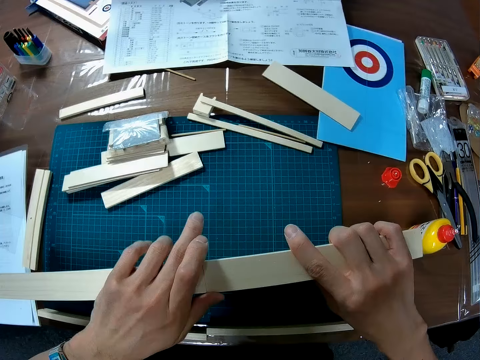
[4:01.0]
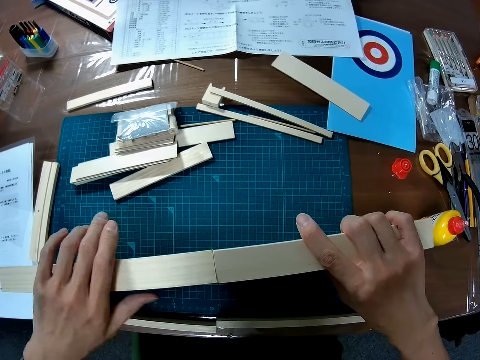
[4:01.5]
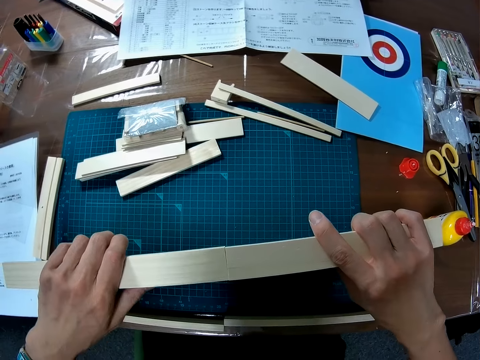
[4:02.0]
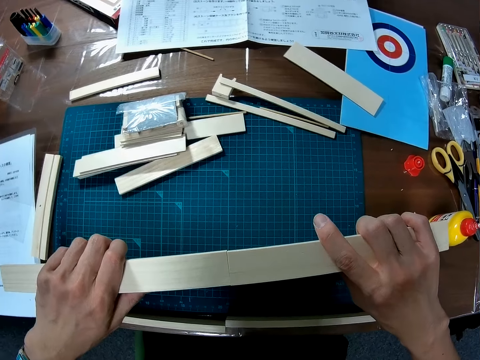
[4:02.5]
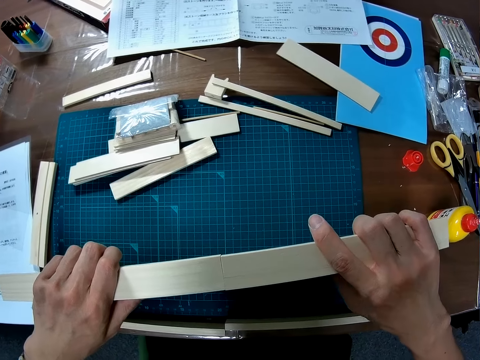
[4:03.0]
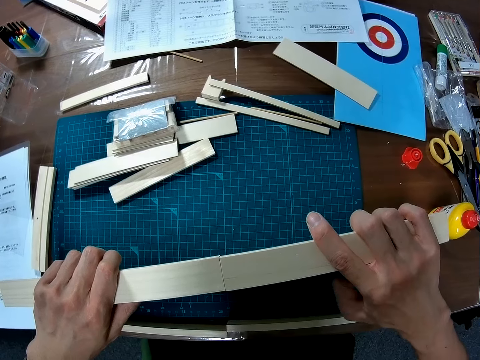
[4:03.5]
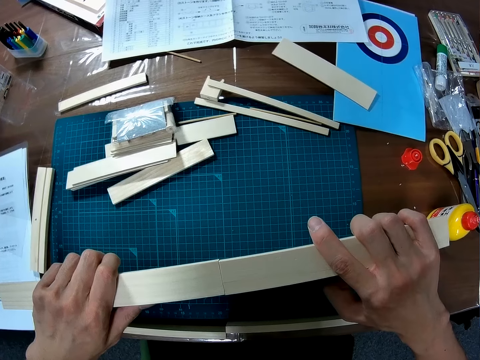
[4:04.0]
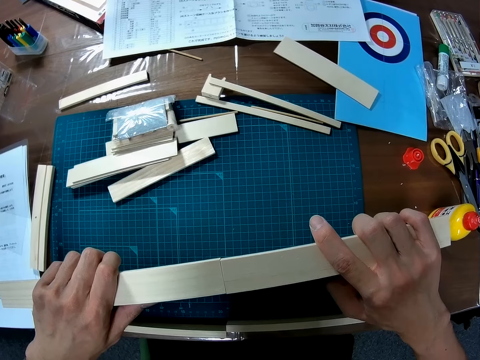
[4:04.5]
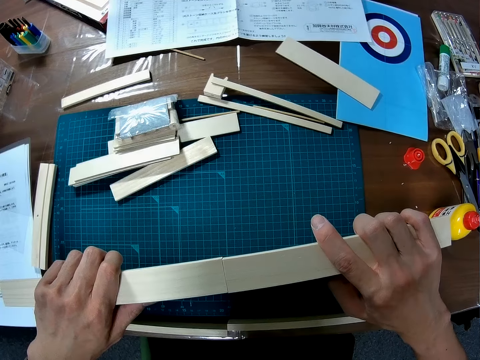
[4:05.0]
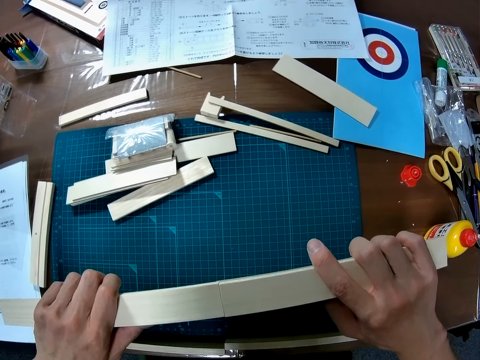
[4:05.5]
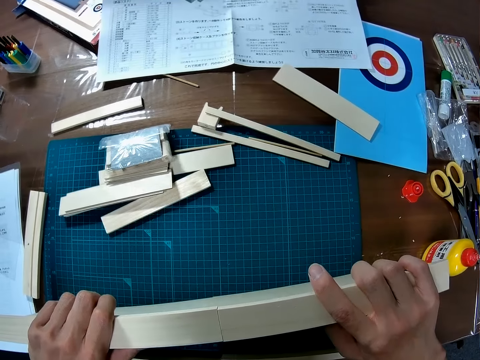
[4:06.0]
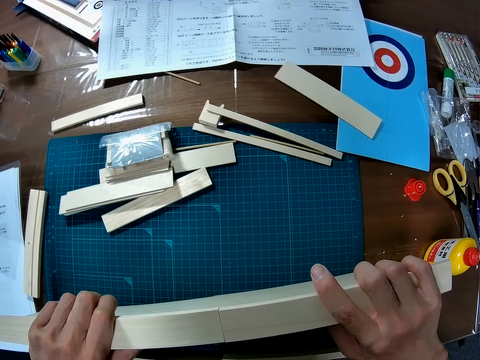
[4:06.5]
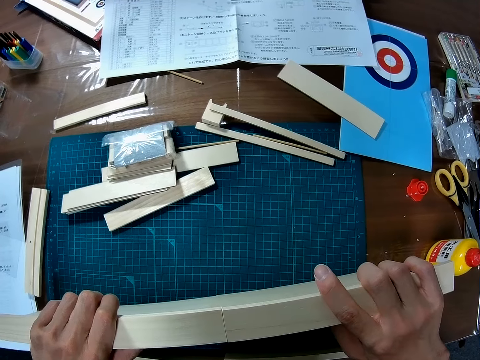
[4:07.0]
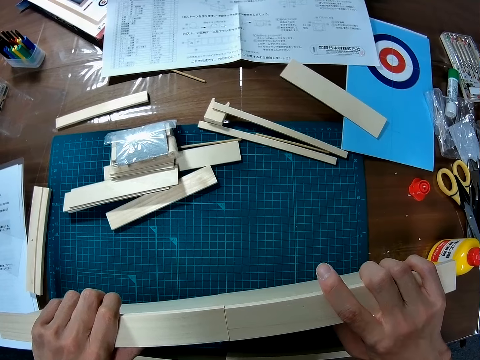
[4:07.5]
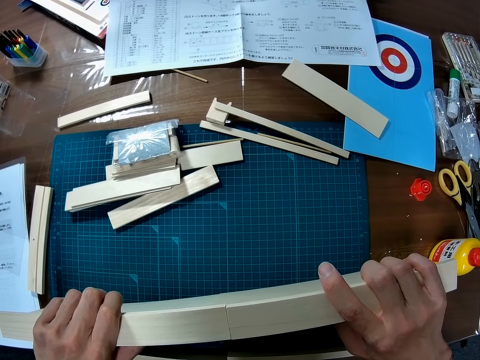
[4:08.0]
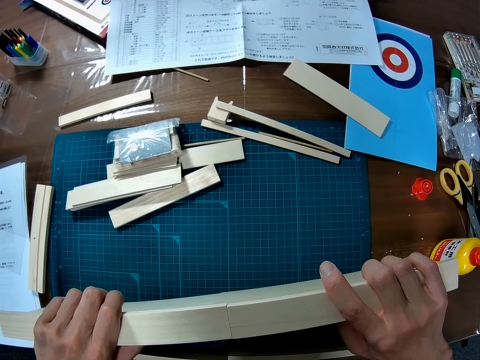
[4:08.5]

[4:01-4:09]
The camera wearer holds the boards tight.

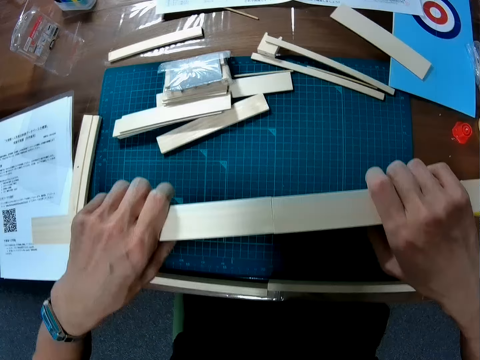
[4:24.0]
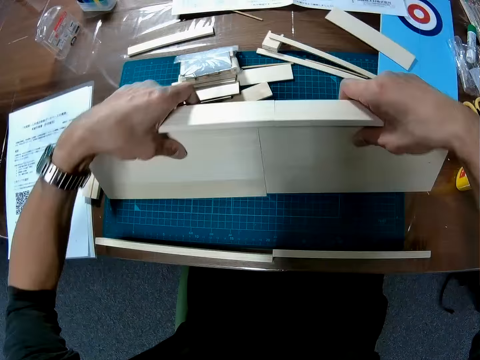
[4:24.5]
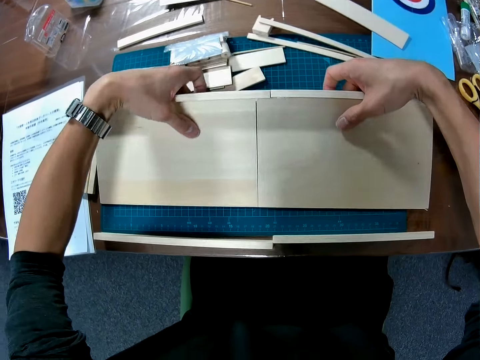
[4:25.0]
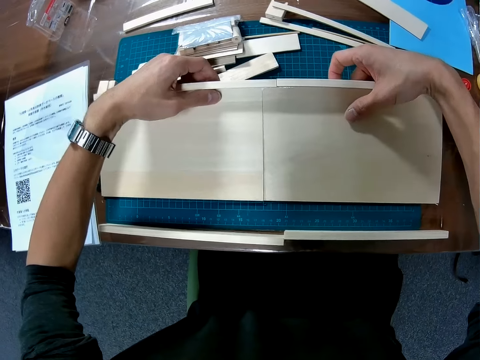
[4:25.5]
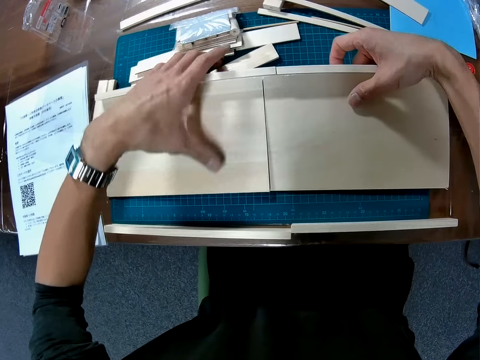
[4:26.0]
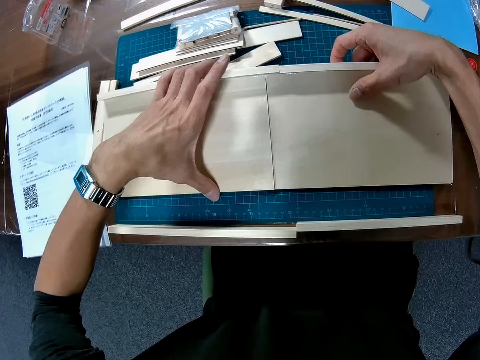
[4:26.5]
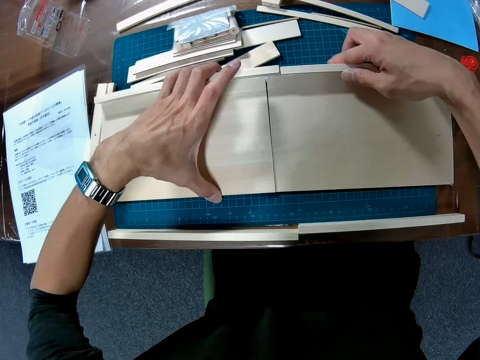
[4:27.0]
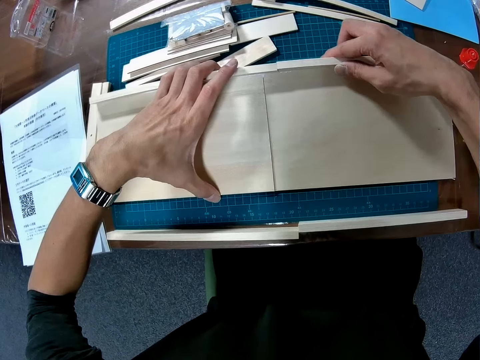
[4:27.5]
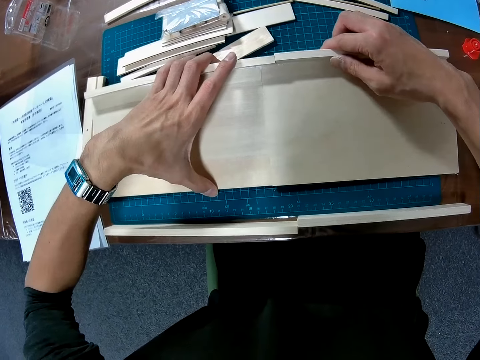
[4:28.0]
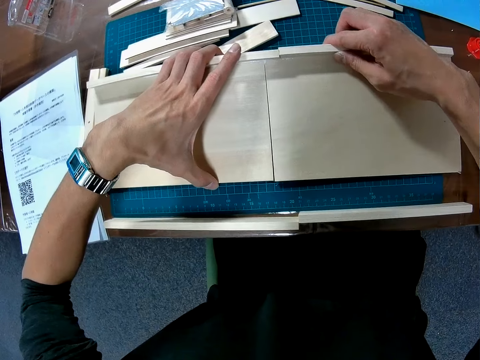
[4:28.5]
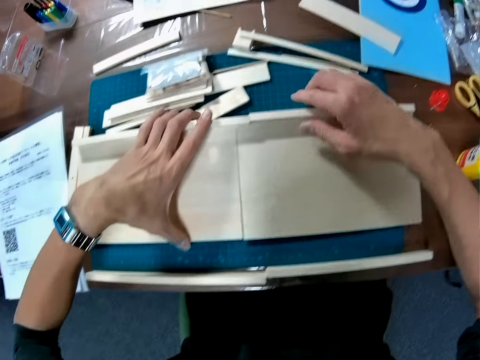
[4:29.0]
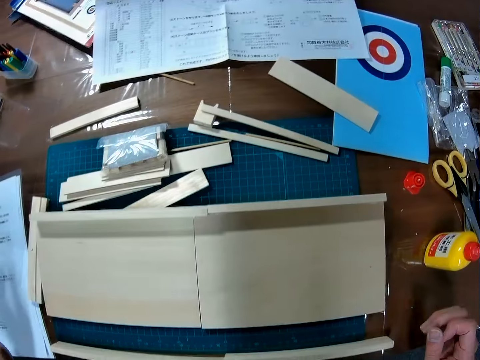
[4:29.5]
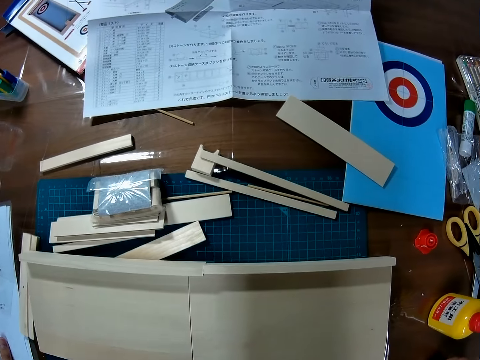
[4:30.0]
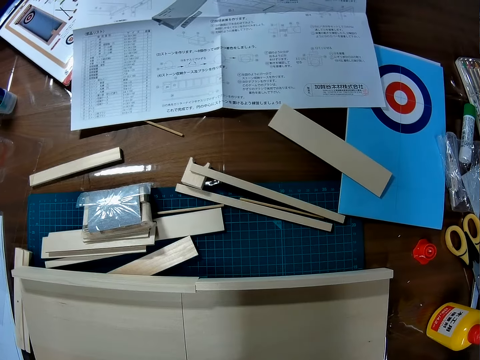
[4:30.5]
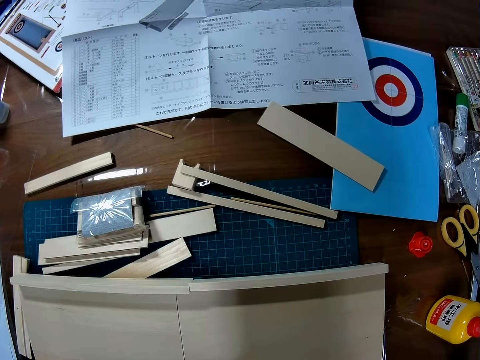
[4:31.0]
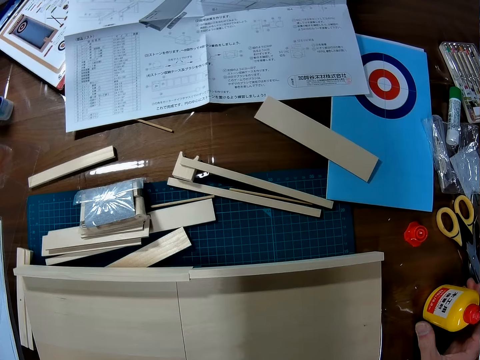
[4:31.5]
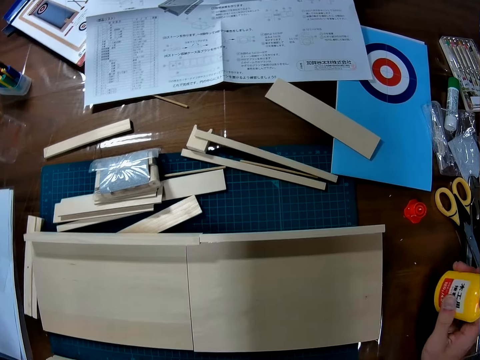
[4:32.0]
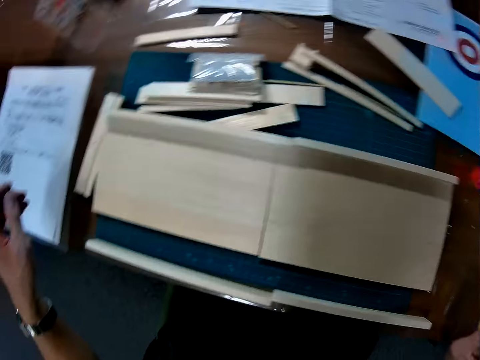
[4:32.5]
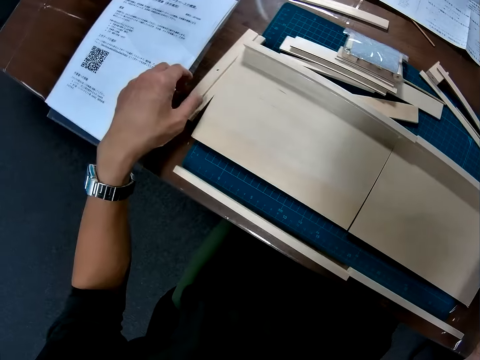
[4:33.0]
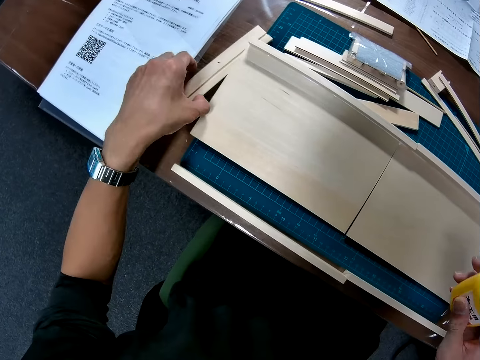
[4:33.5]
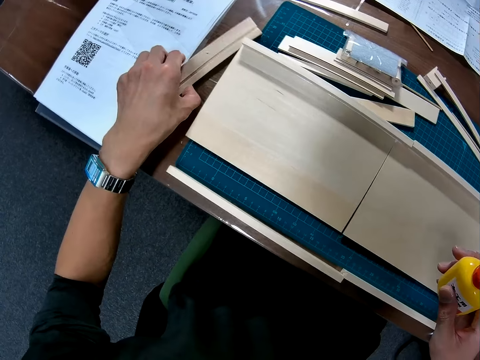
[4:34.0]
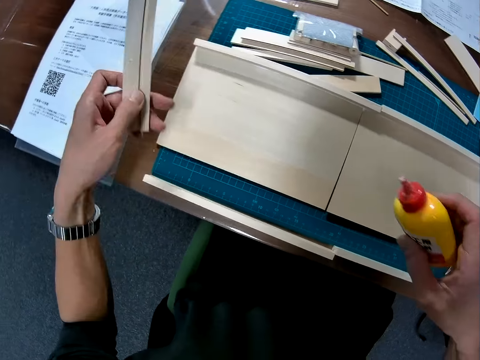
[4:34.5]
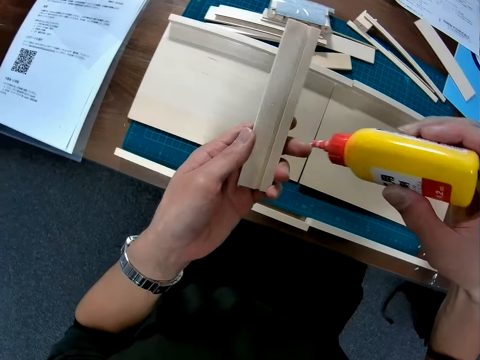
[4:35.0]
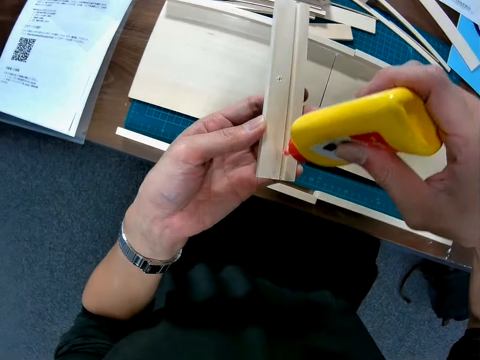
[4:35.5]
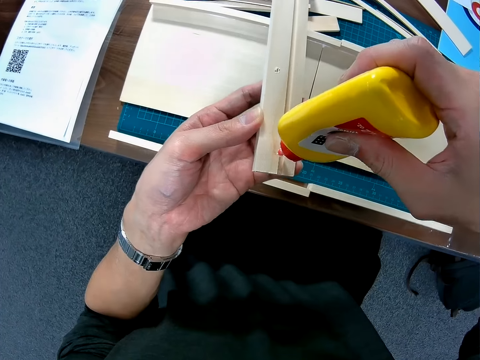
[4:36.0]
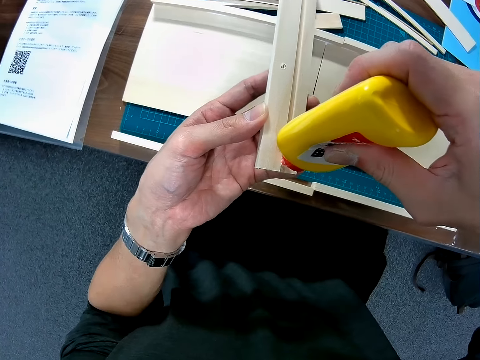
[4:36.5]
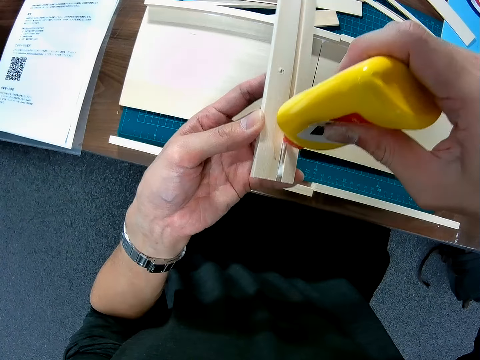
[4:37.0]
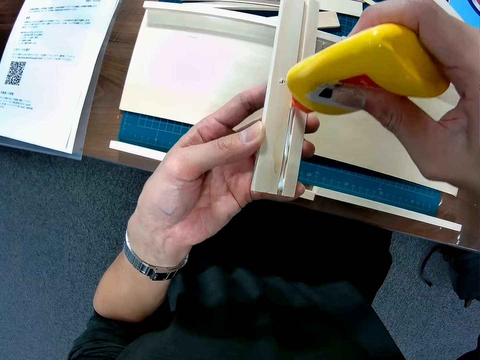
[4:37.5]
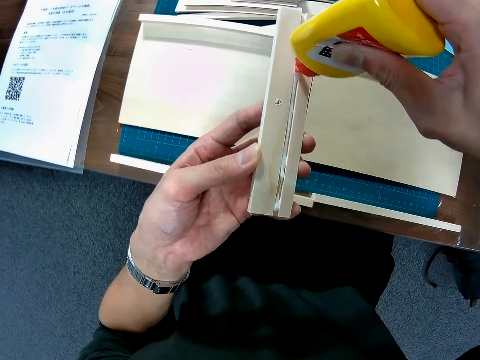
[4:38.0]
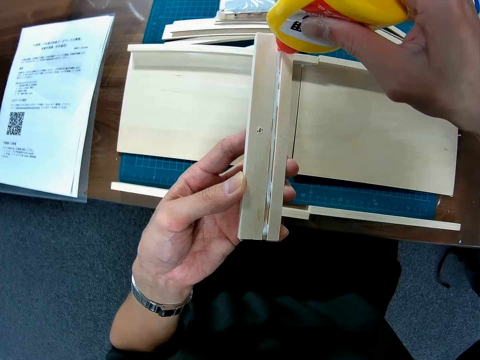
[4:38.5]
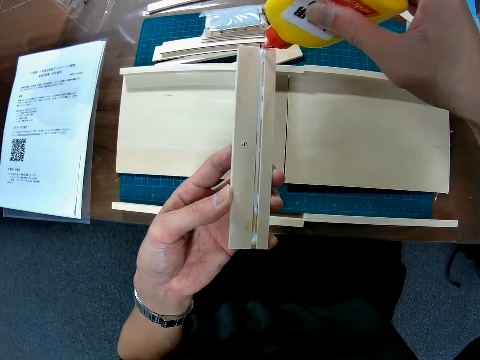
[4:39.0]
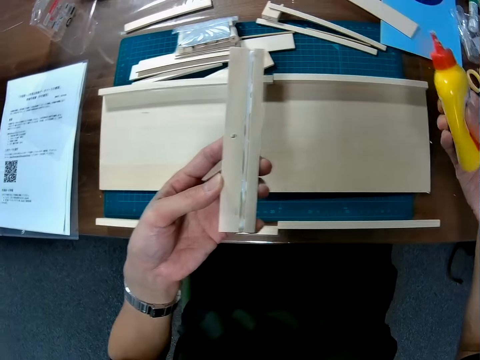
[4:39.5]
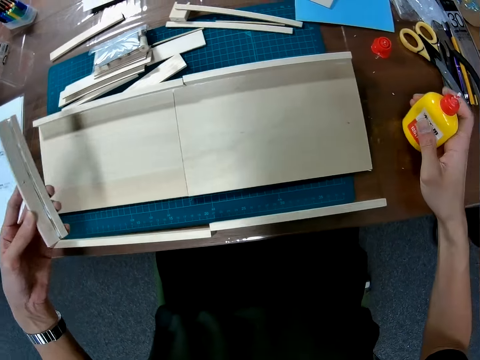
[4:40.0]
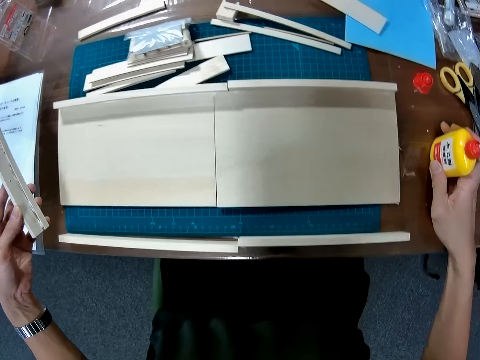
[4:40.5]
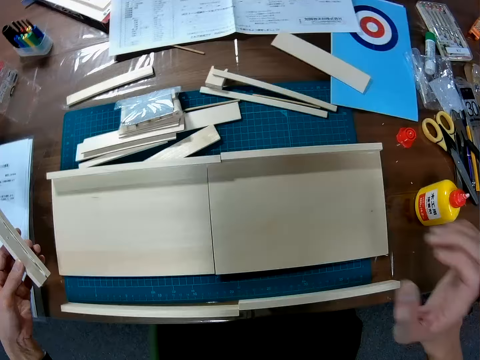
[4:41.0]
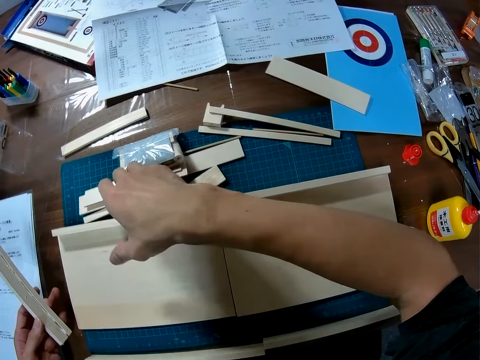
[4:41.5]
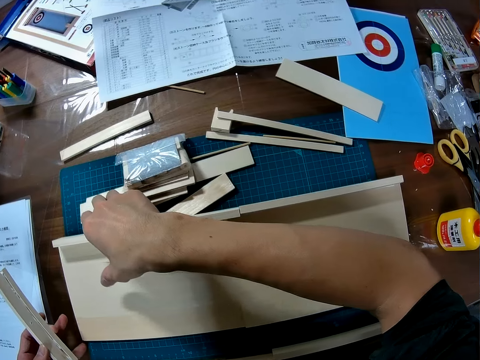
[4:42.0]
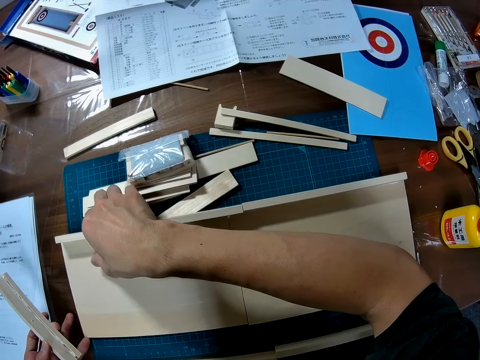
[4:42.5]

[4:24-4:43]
The camera wearer puts down the board. He removes his hands from the wooden mechanical models. He picks up the glue bottle from the table. He picks up the piece of wooden mechanical model from the table. He puts the glue on the piece of wooden mechanical model. He removes the glue bottle from the piece of wooden mechanical model and drops the glue bottle on the table.
